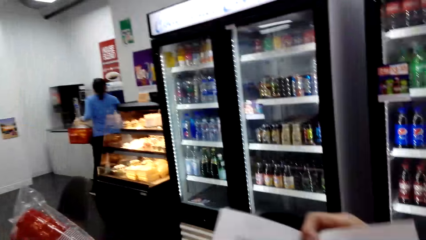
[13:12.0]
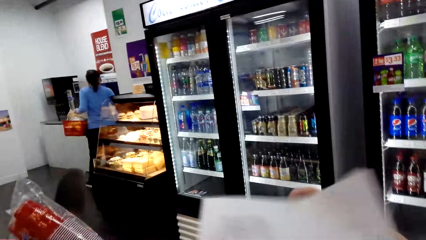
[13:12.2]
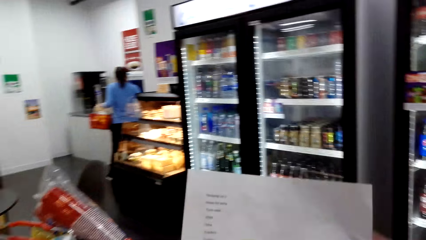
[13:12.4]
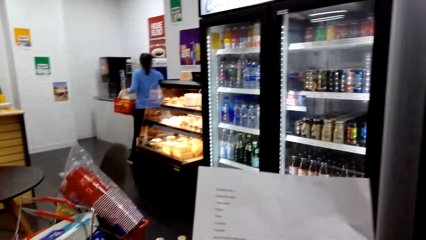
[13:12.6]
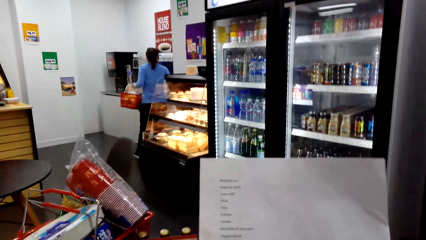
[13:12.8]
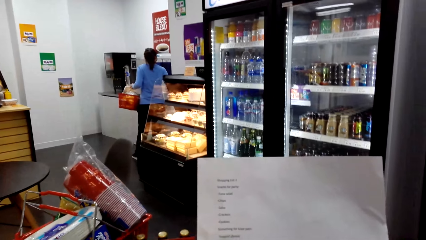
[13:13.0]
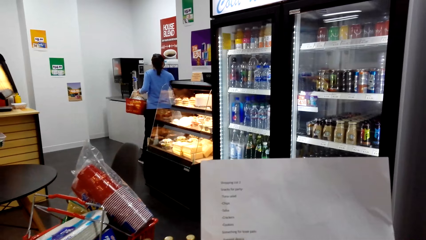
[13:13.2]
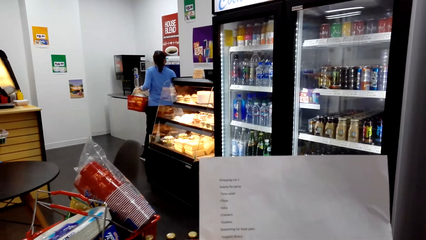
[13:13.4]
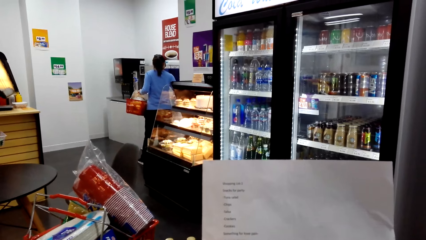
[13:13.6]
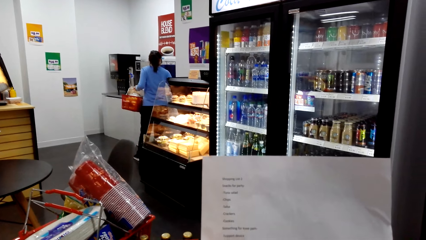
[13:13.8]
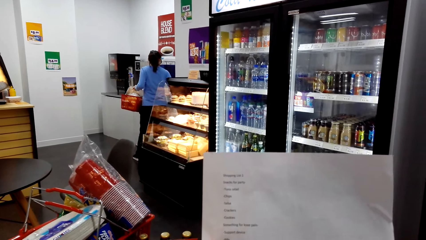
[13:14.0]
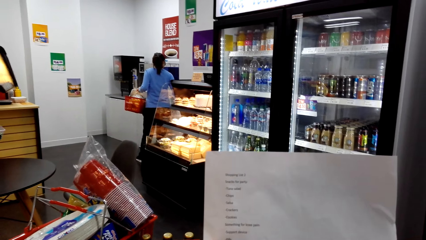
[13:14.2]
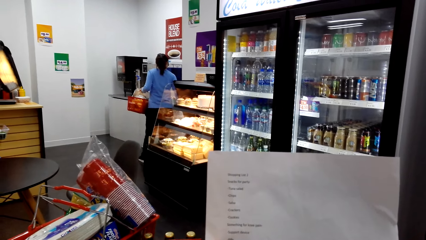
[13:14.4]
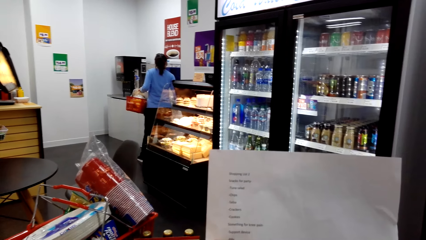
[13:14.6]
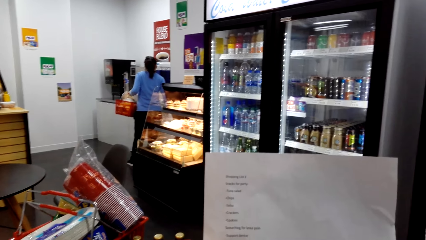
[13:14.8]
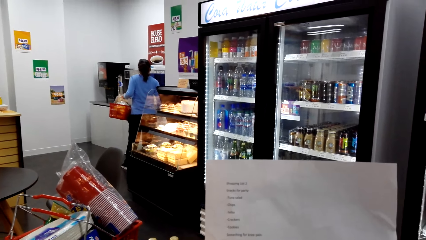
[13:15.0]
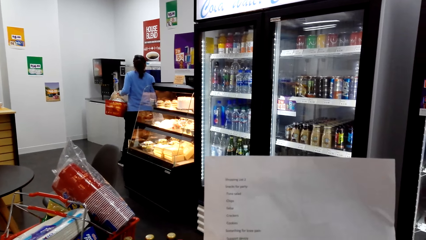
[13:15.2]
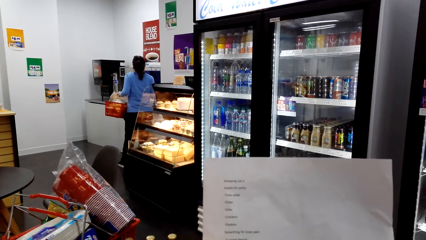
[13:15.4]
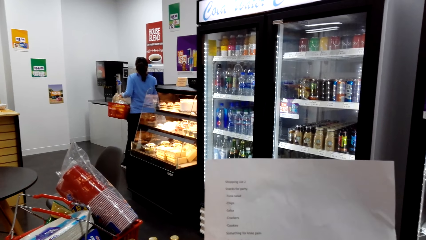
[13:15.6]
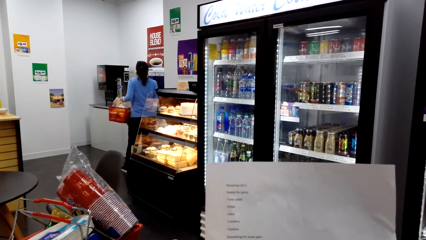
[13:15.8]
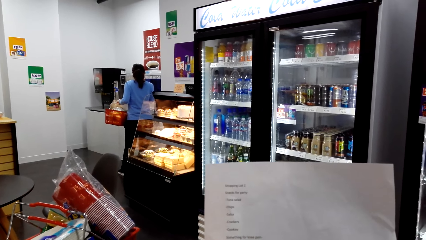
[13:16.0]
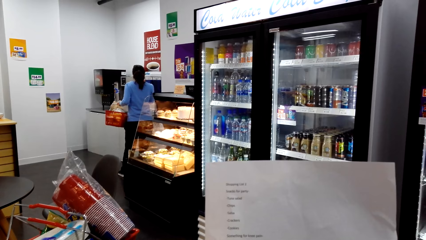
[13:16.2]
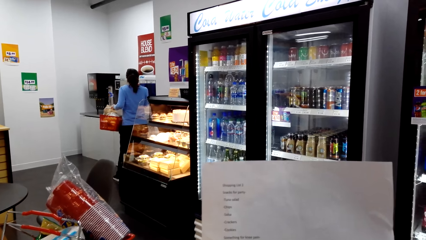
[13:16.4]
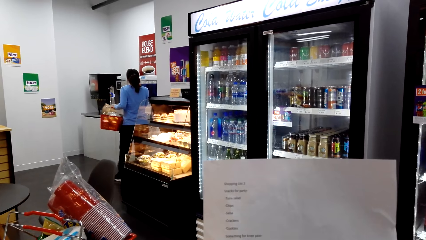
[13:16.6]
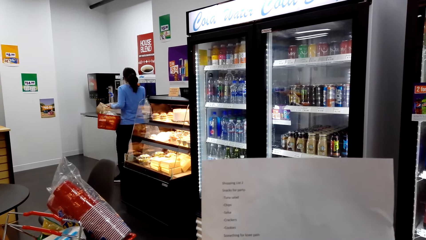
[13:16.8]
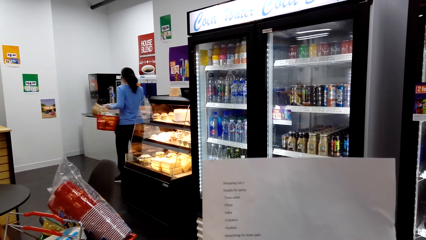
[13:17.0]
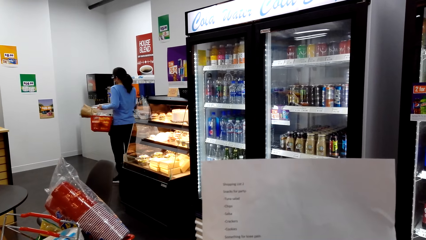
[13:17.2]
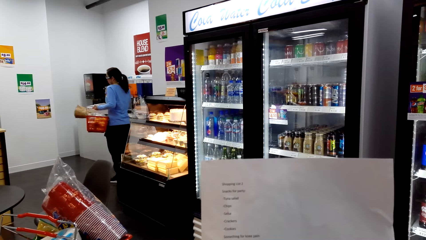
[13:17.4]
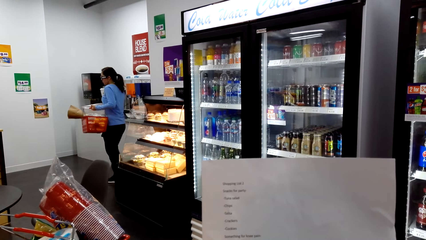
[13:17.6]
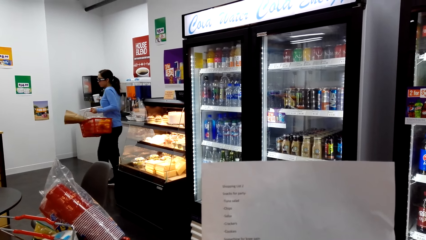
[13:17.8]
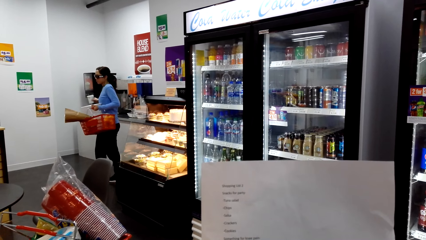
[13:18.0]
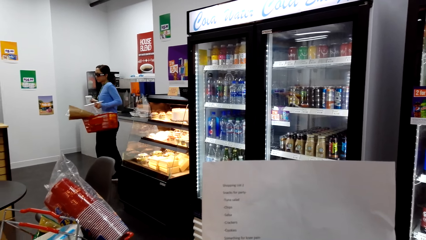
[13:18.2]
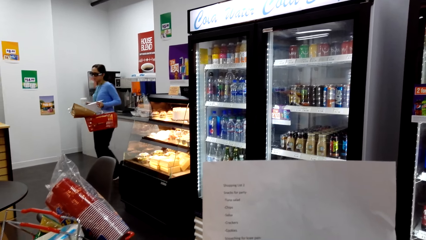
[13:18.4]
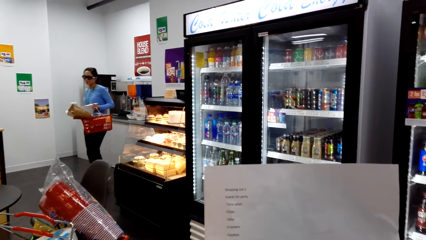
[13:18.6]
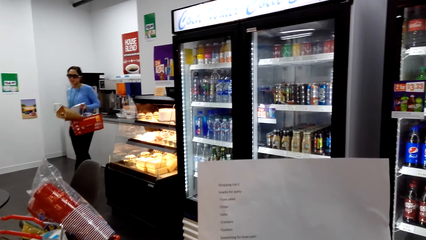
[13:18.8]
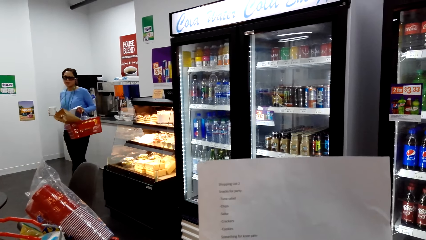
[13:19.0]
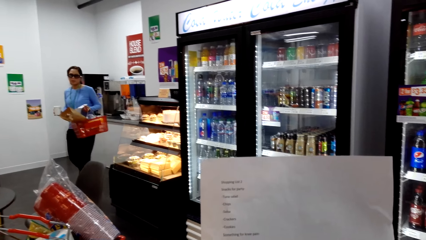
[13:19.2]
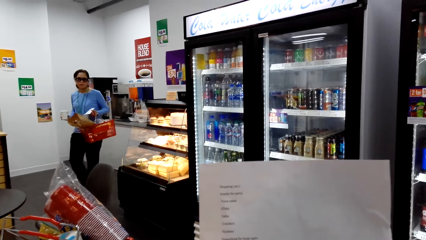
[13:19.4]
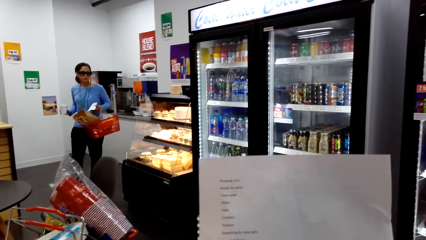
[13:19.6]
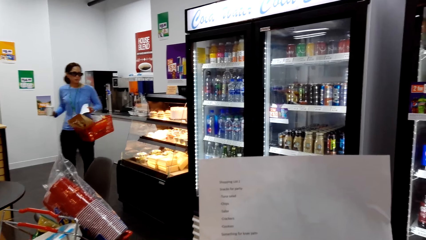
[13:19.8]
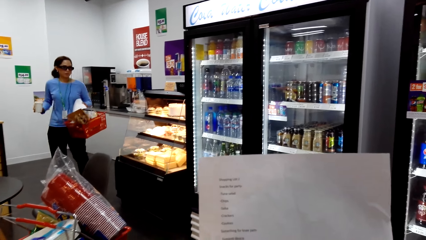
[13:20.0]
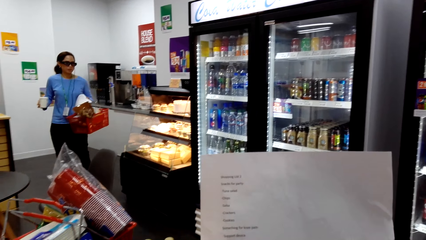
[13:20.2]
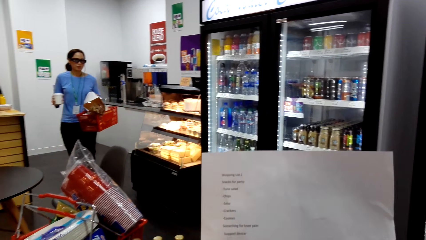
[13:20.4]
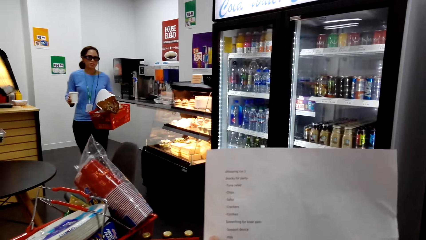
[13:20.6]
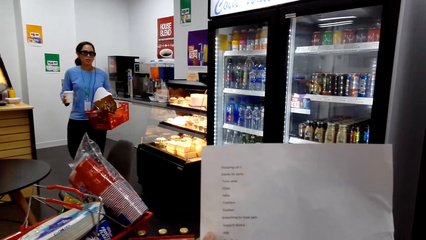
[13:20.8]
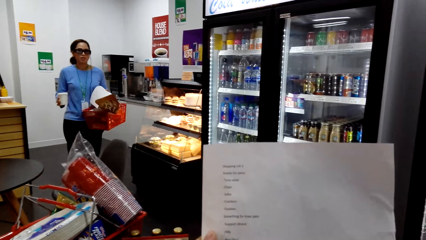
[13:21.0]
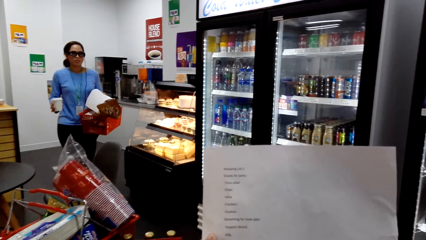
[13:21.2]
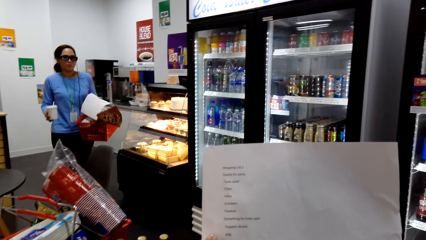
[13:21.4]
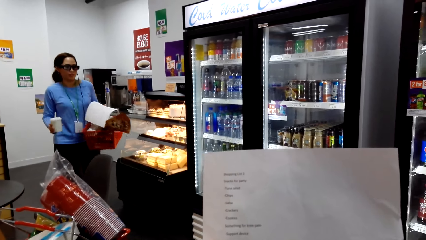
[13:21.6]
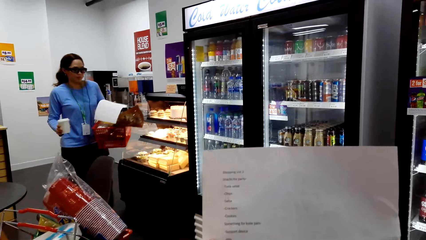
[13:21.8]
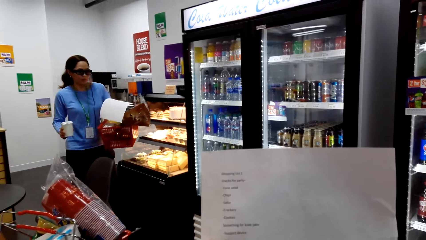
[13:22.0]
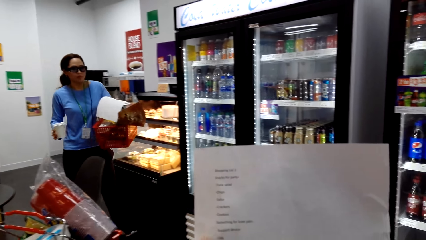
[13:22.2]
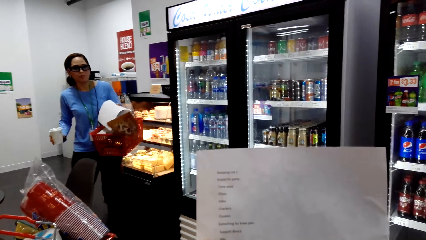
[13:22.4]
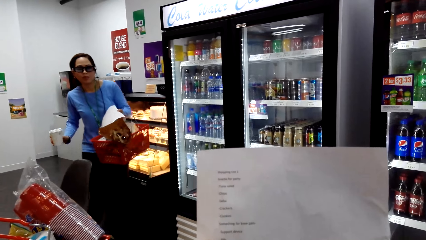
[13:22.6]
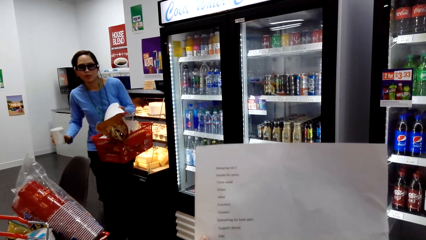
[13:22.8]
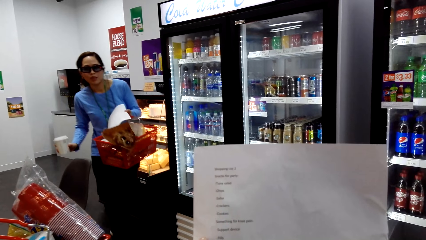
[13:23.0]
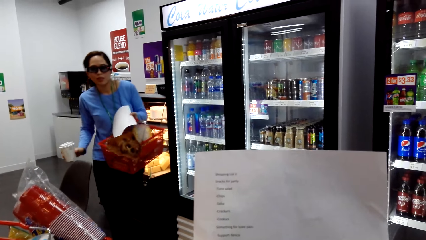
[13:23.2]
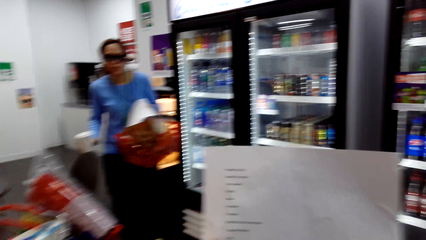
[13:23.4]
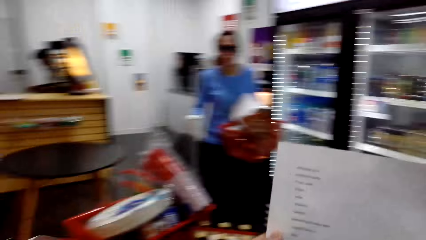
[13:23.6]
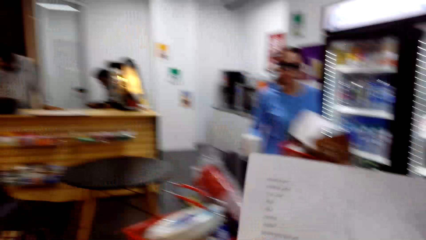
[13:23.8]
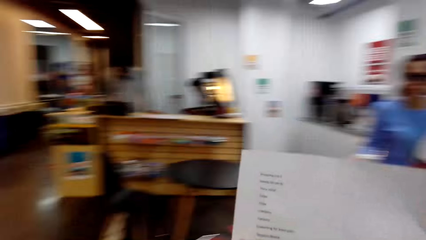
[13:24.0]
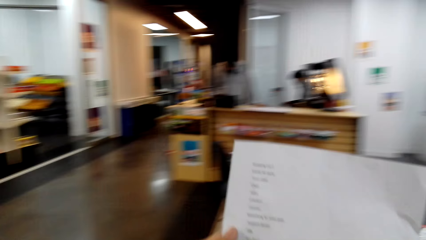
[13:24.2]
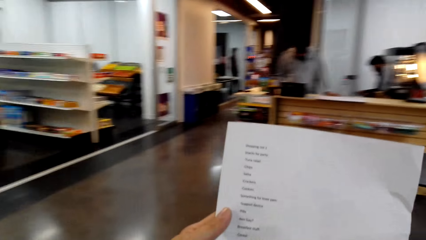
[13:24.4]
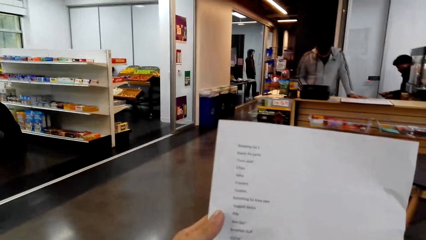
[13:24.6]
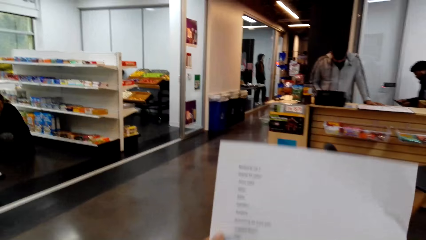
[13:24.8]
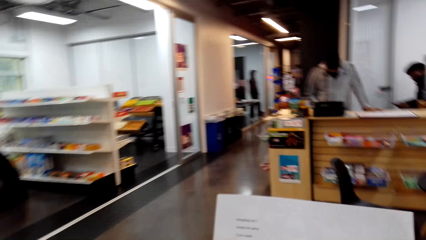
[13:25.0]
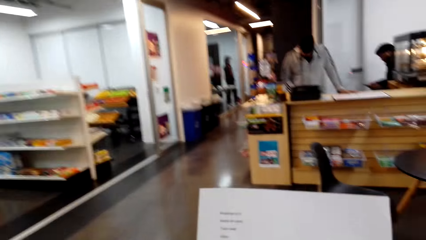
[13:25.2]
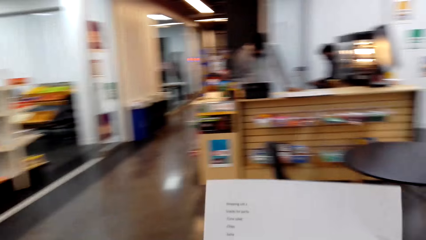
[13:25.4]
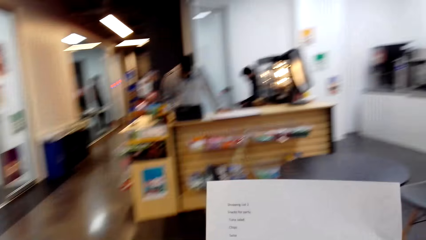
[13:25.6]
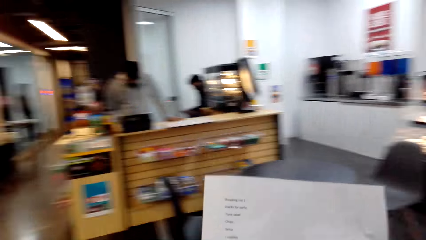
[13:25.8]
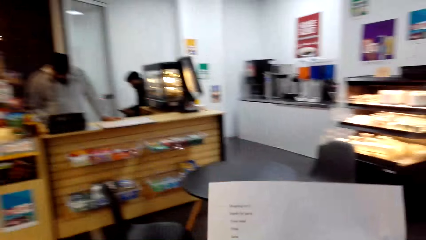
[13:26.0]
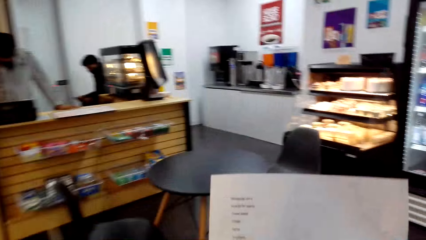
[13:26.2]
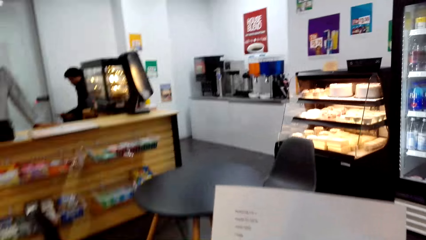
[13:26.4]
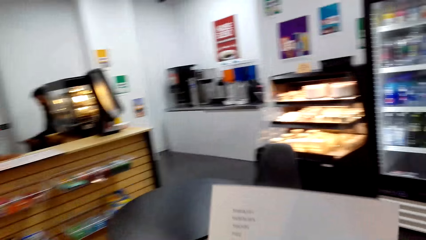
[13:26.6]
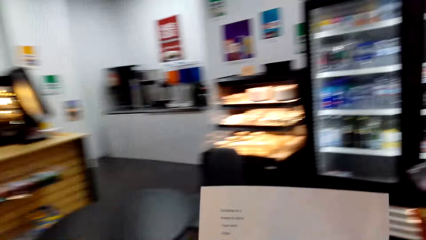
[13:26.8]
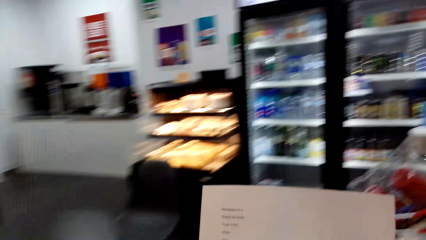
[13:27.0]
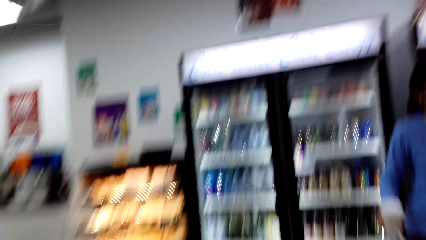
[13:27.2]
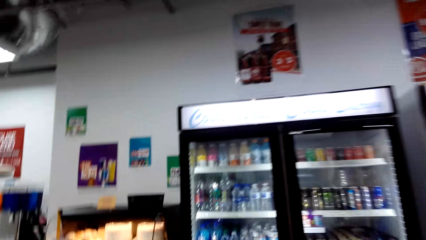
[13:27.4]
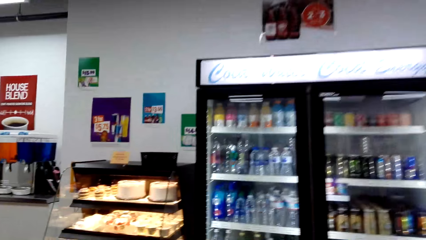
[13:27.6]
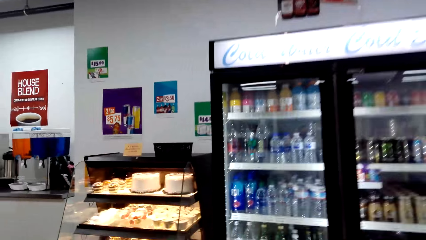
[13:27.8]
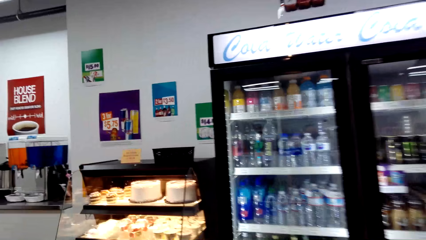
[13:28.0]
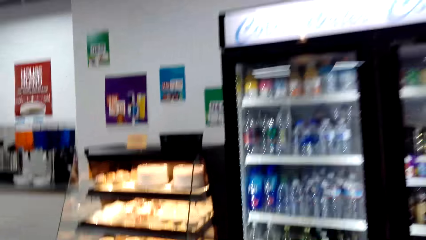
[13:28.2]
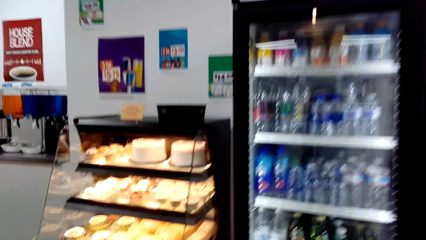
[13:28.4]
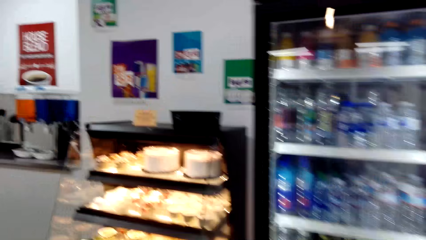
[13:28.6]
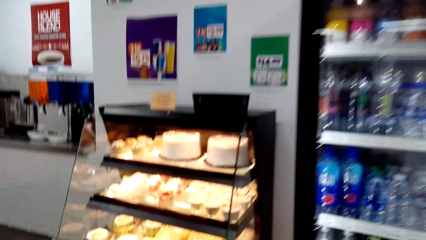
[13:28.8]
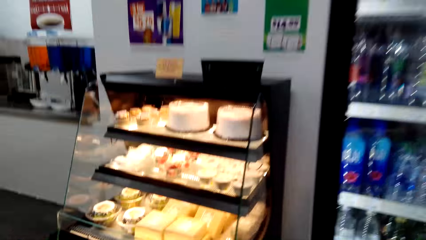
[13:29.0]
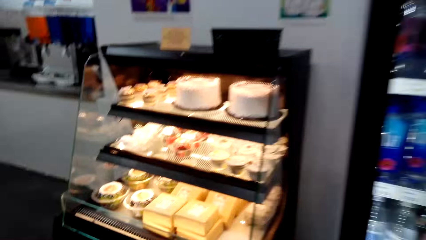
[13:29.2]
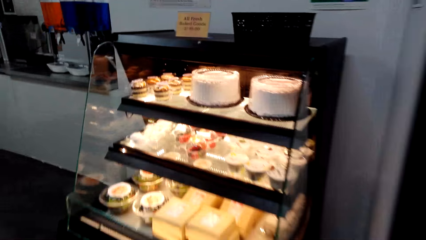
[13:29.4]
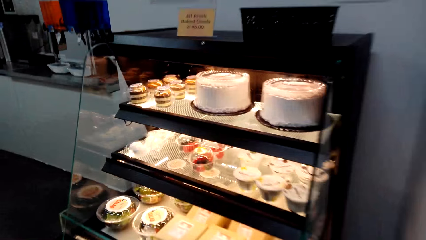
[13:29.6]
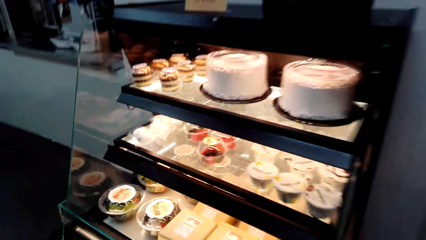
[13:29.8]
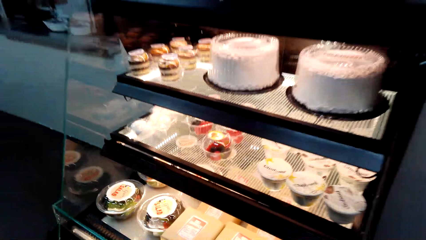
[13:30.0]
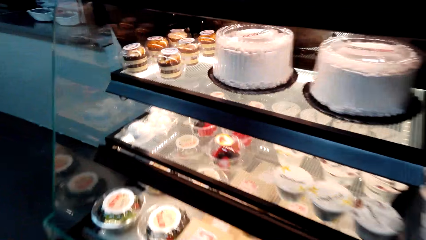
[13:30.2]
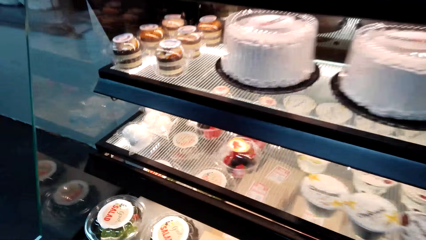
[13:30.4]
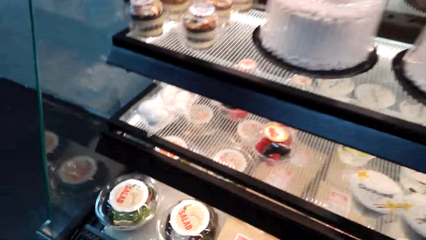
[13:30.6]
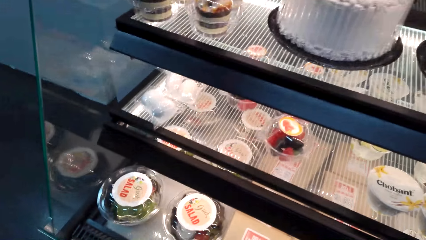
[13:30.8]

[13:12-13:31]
The camera wearer looks at his record list. He converses with a woman. The camera wearer looks at the record list.
